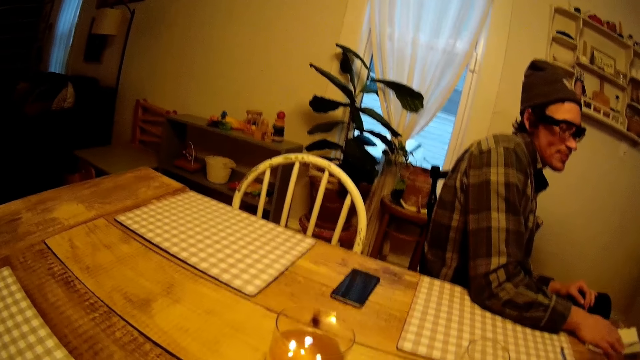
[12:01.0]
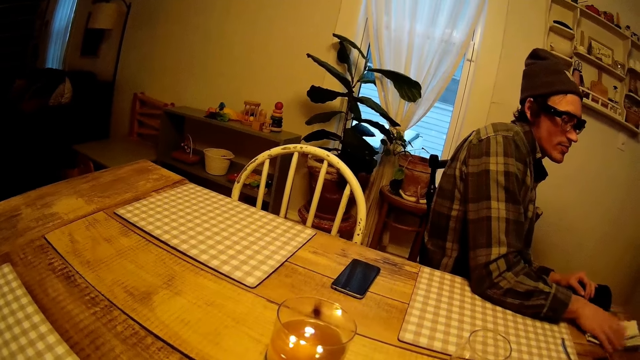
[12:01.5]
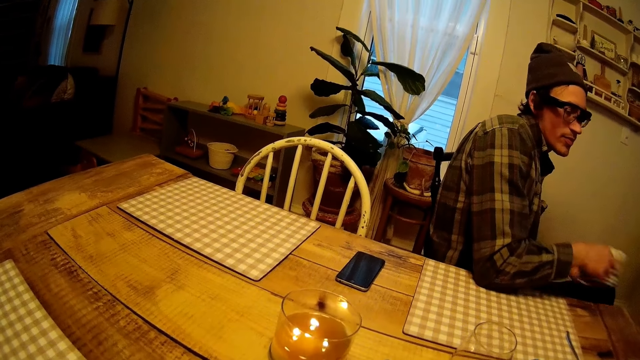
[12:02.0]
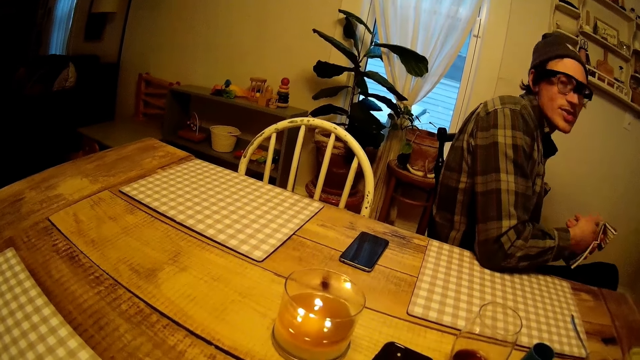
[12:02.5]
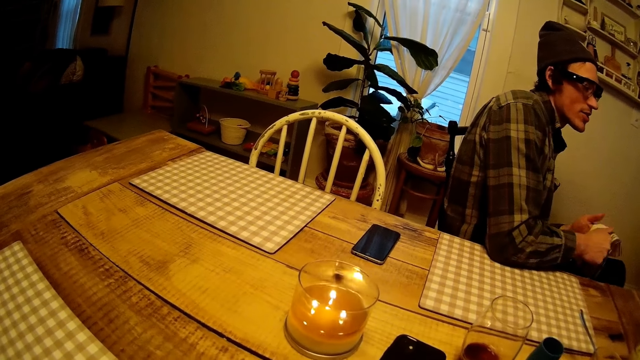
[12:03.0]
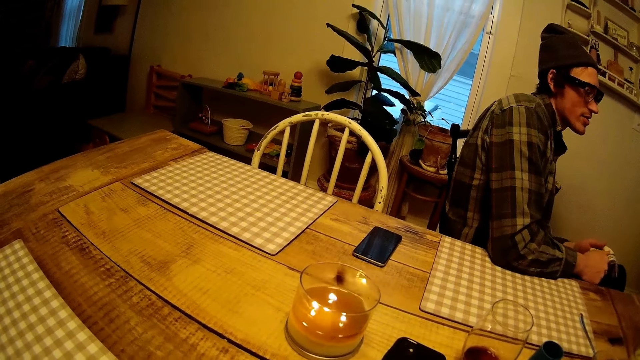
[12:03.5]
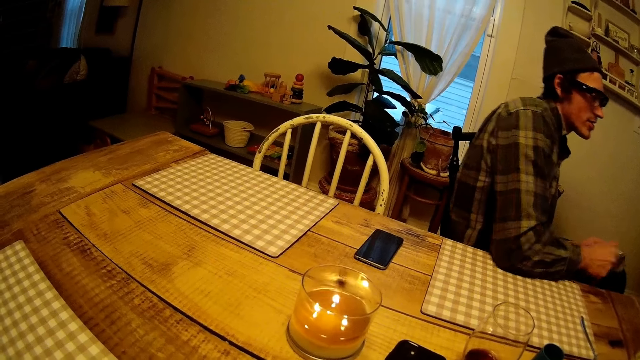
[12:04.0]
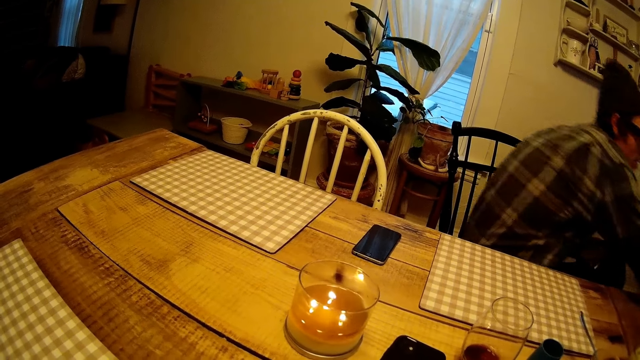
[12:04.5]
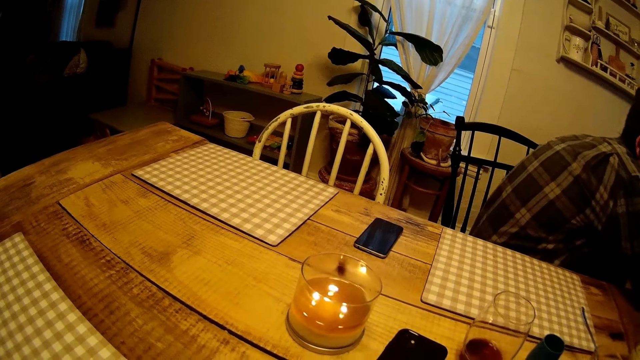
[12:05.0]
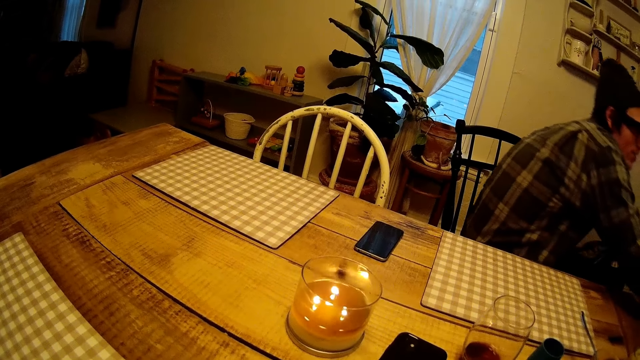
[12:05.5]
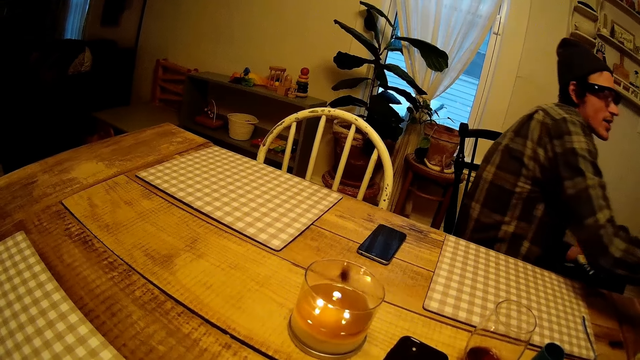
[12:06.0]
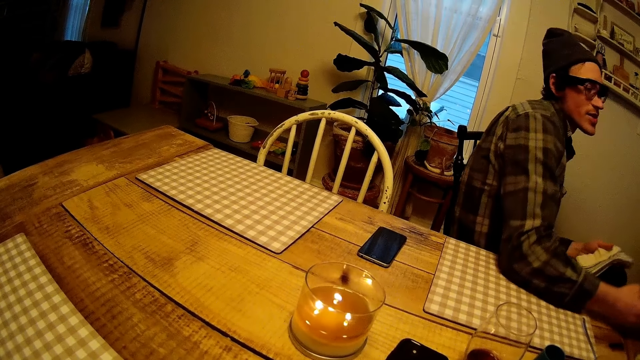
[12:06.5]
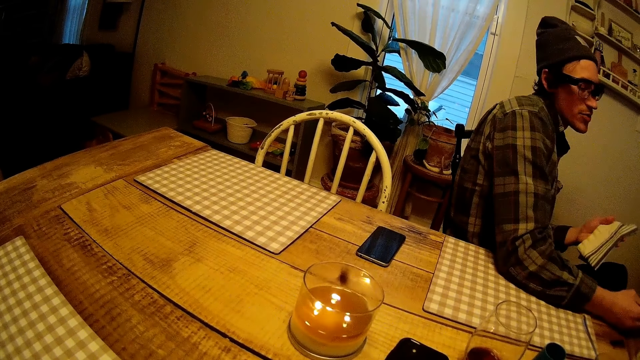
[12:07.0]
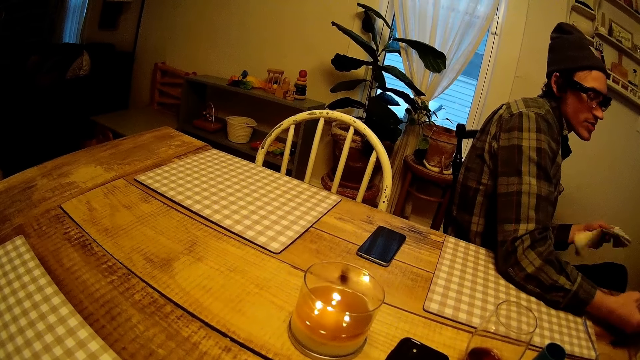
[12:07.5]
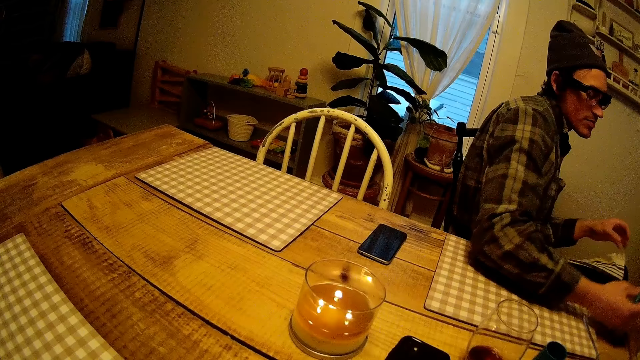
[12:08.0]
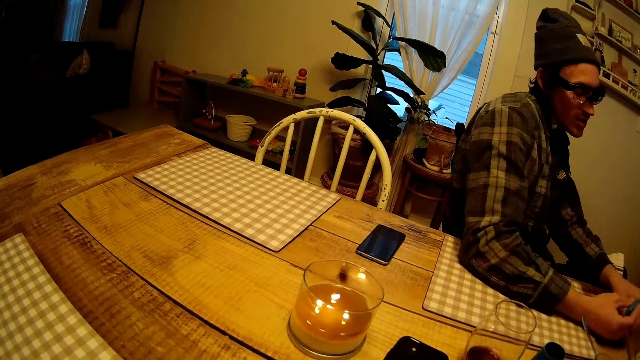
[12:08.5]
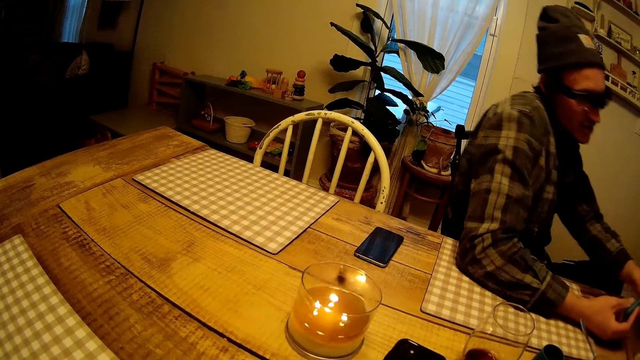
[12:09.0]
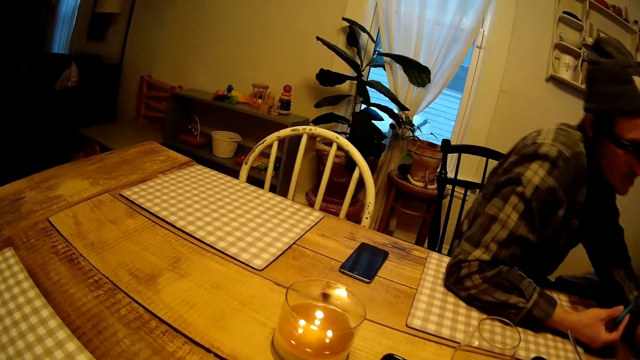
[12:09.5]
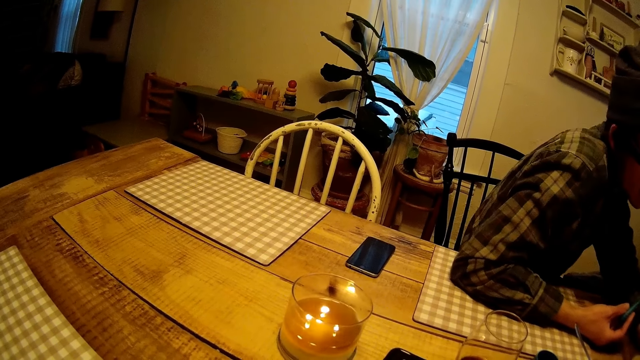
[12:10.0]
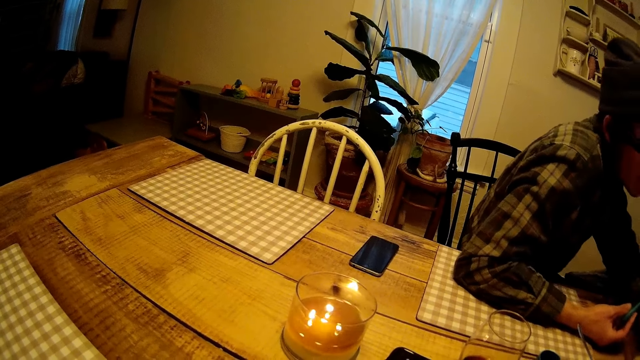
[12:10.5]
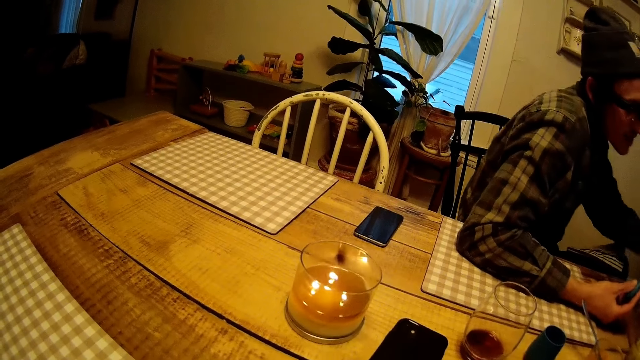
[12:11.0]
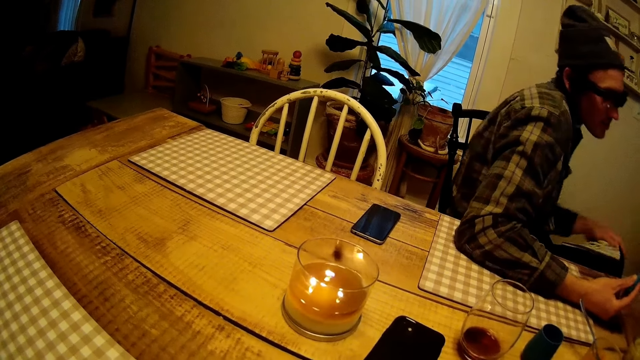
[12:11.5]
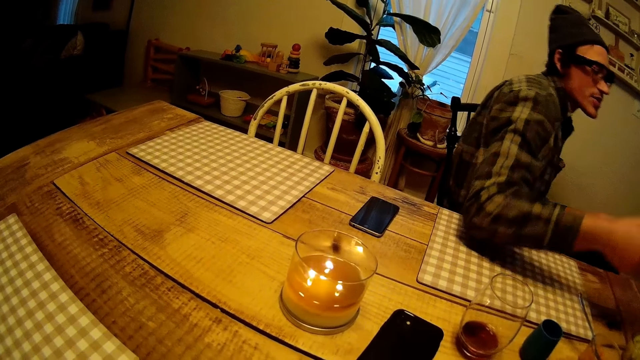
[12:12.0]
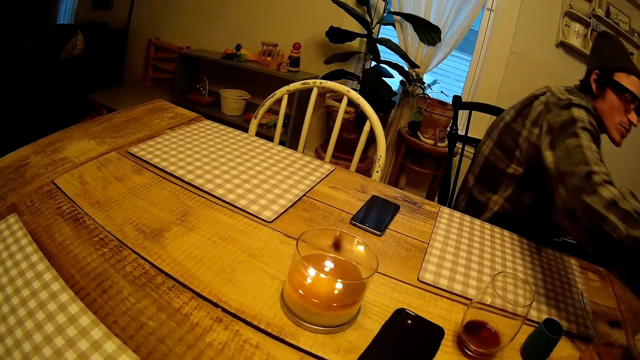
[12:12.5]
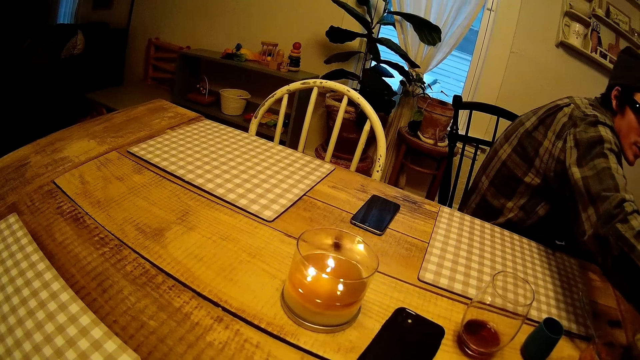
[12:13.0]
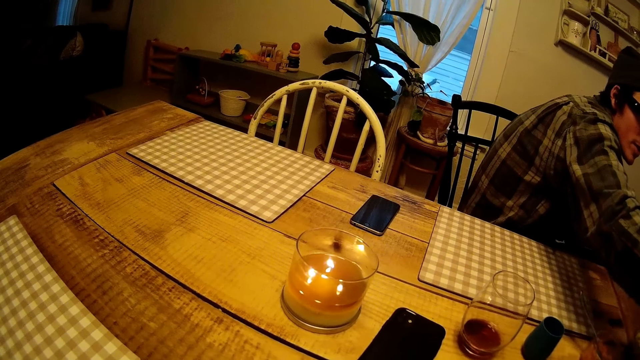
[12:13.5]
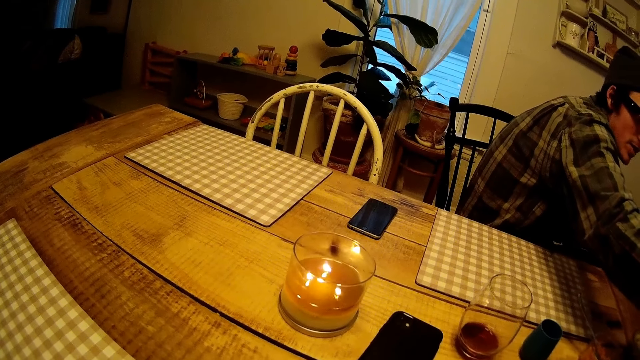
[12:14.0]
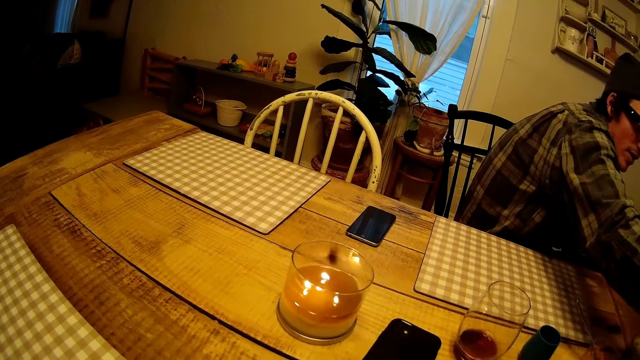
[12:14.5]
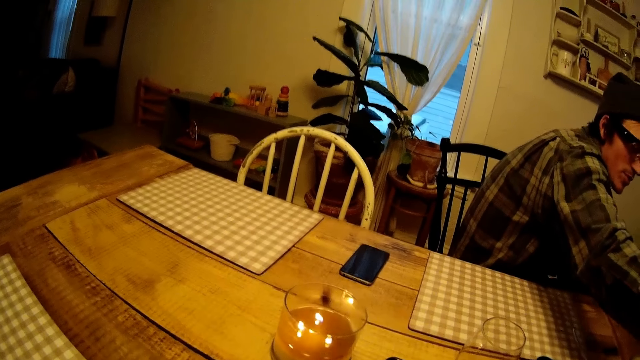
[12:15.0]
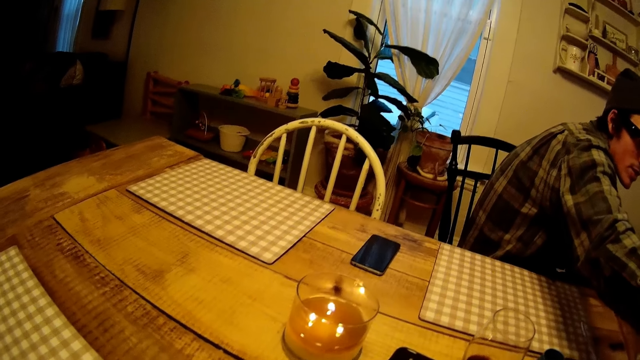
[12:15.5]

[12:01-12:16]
The man picks the handkerchief from the table with his right hand. The man holds the handkerchief with both hands. The man moves. The man rests his right arm on his leg. The man drops the handkerchief in his left hand on his leg. The man places his left hand on the table. The man places his left hand on the handkerchief on his leg.

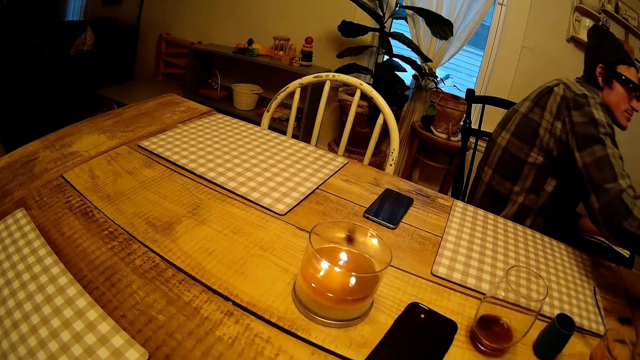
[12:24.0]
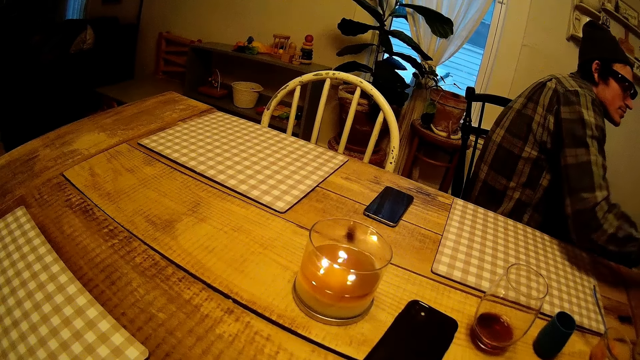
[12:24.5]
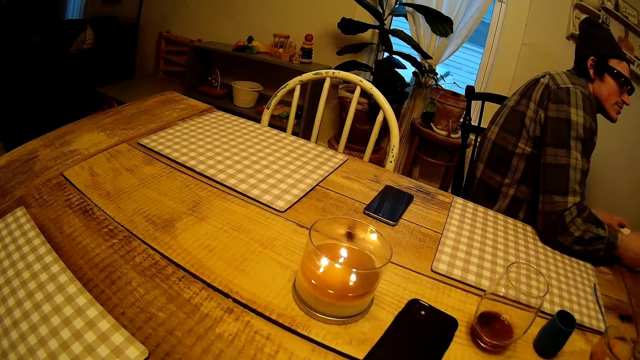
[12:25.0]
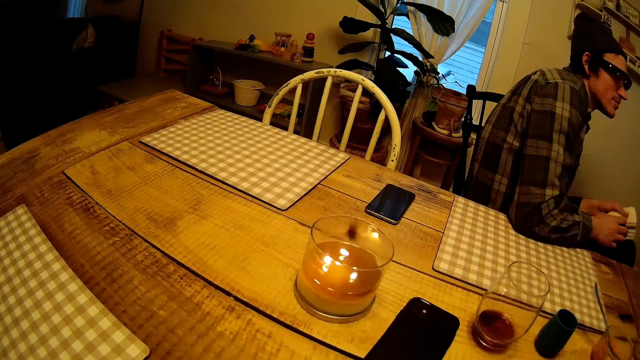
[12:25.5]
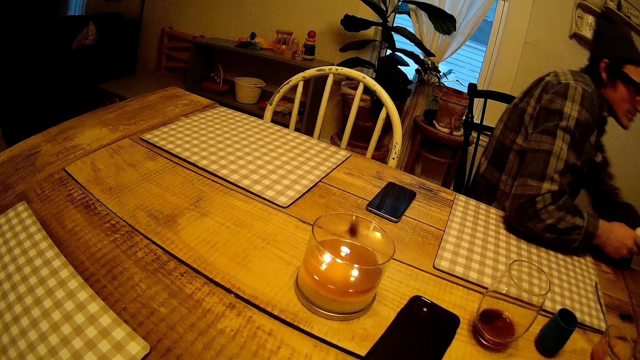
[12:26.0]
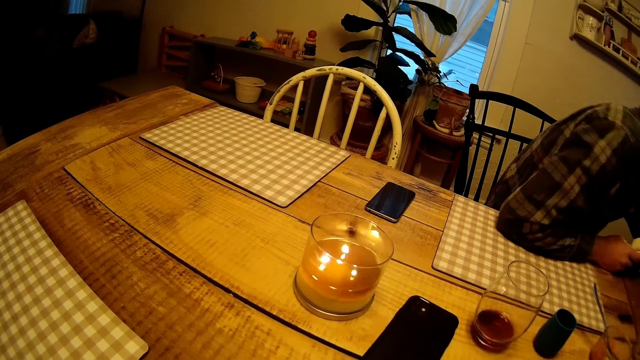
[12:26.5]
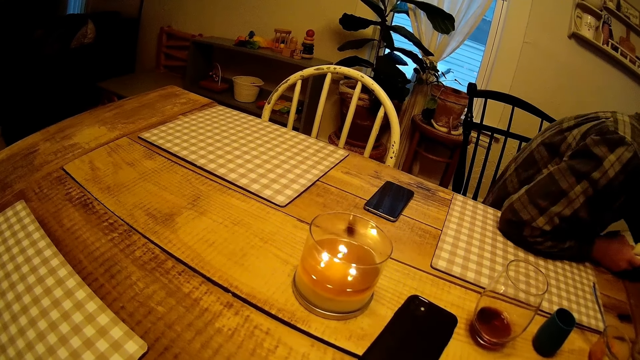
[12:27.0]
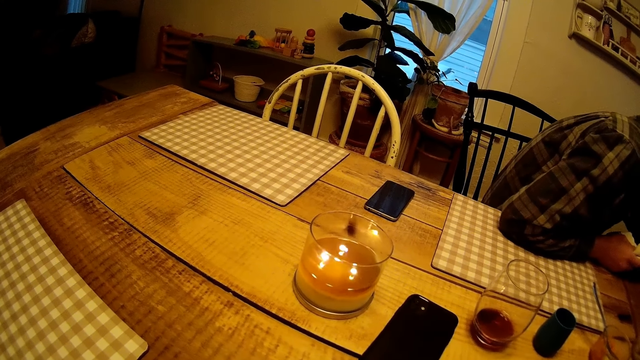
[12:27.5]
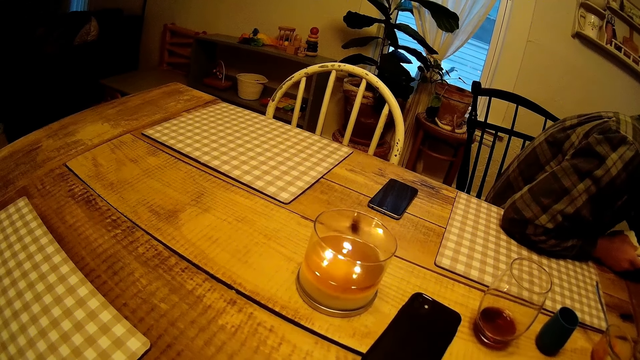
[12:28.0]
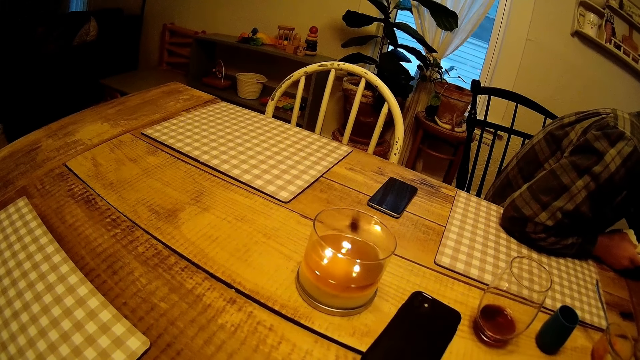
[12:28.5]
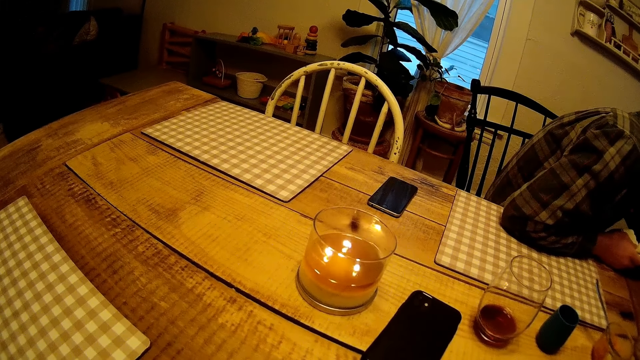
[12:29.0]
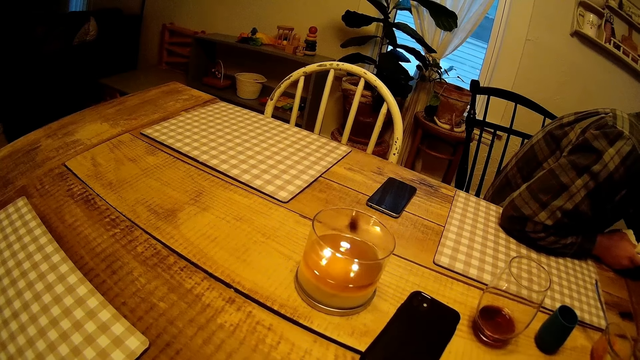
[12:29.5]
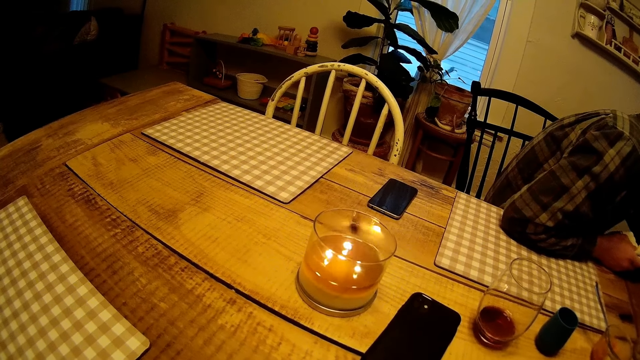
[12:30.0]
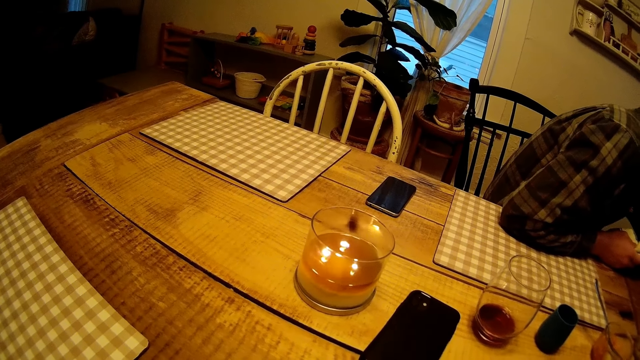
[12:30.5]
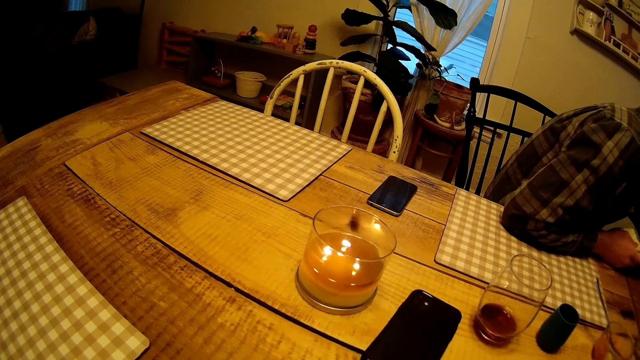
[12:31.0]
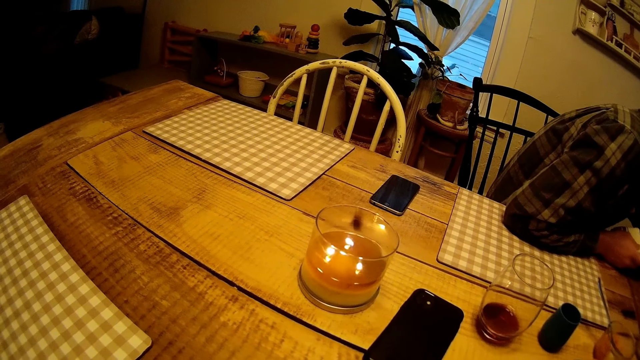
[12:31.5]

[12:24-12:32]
The man passes the handkerchief from his left hand to his right hand. The camera wearer holds a cloth with the left hand. The man moves.
